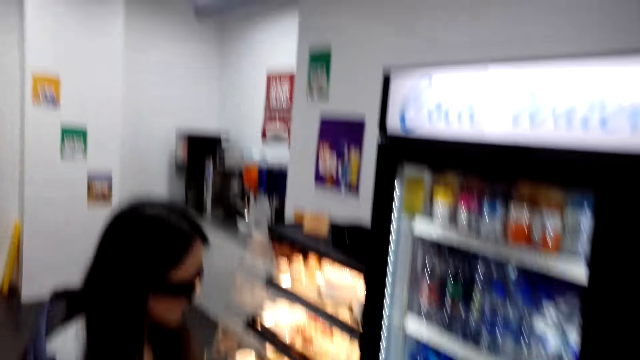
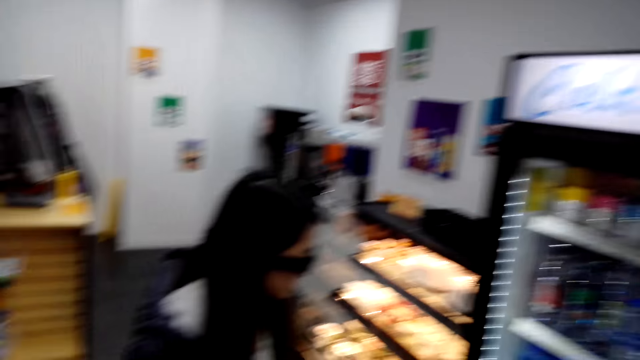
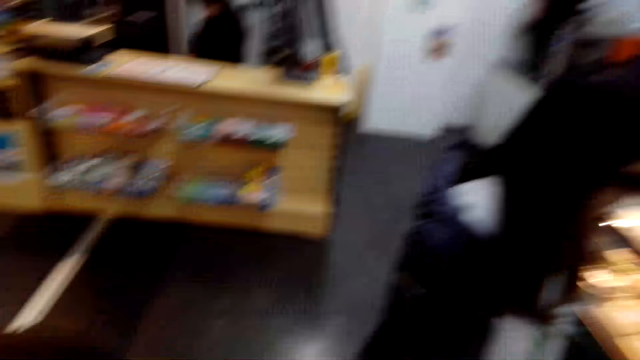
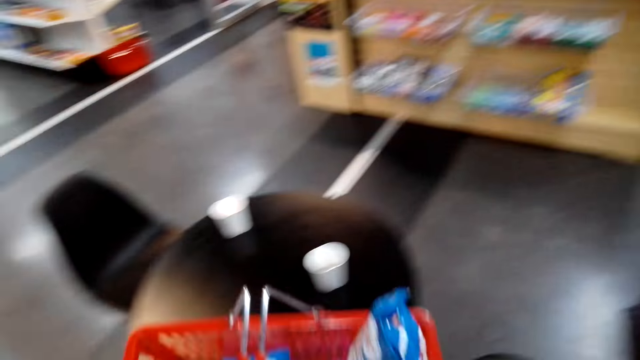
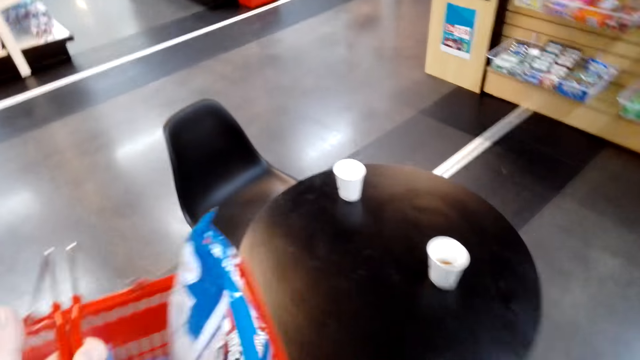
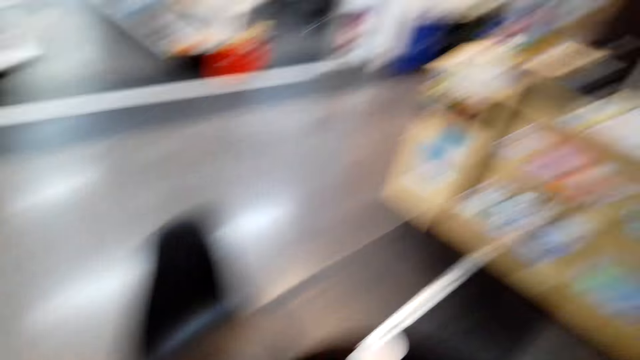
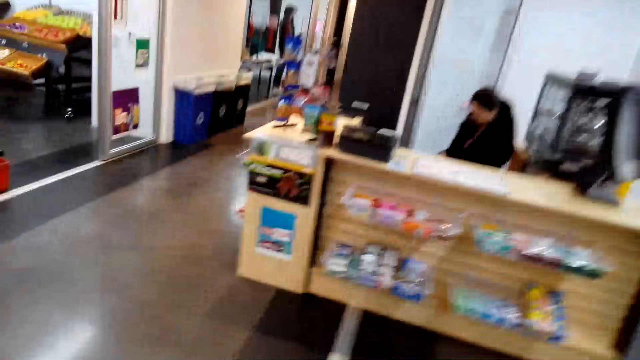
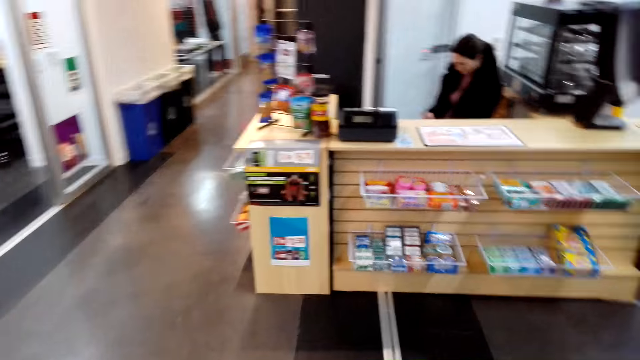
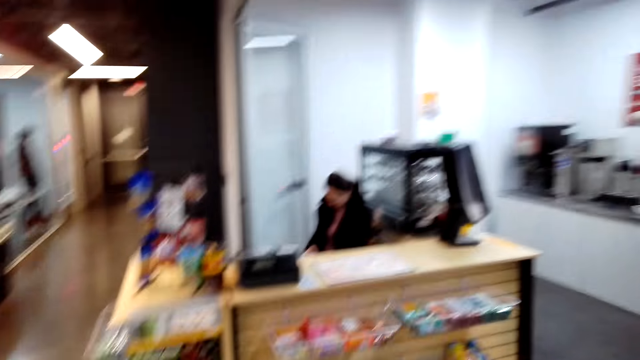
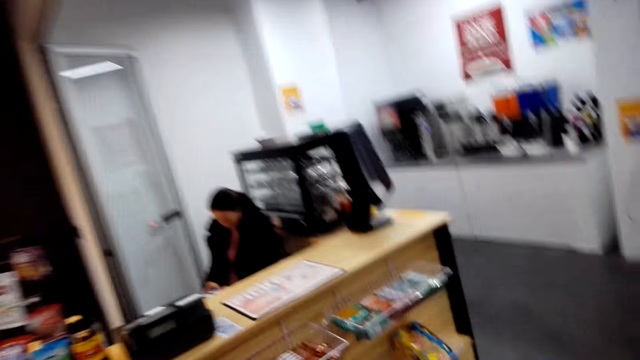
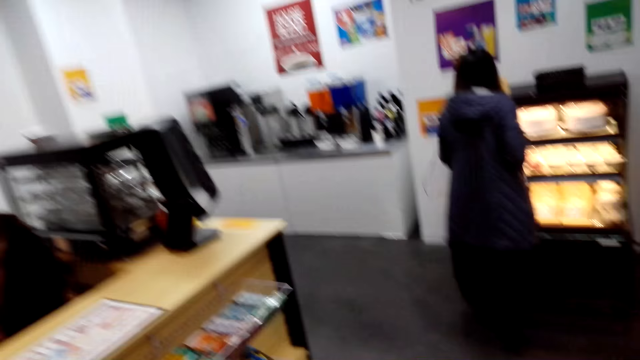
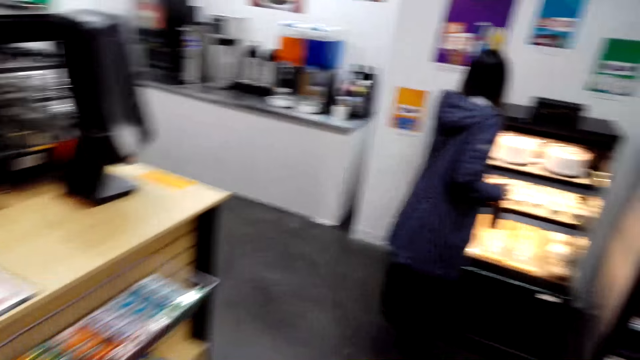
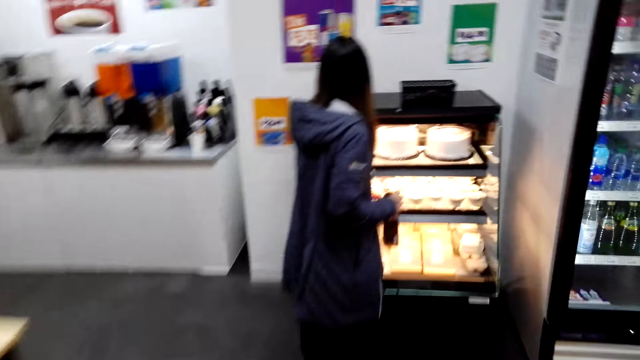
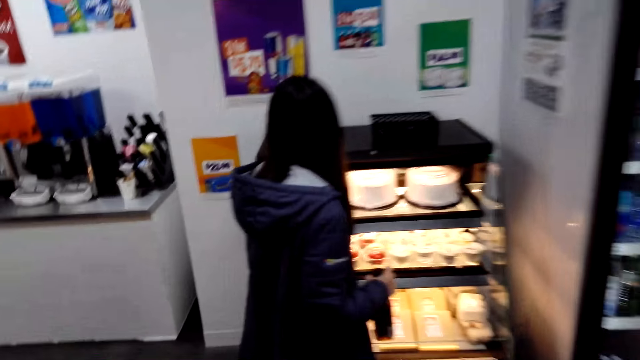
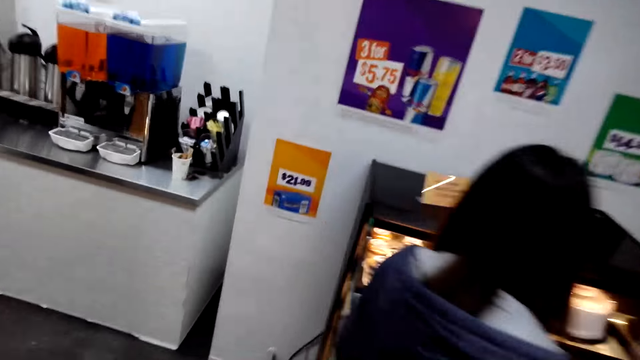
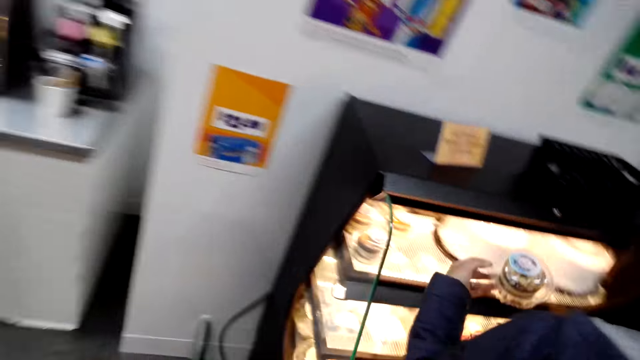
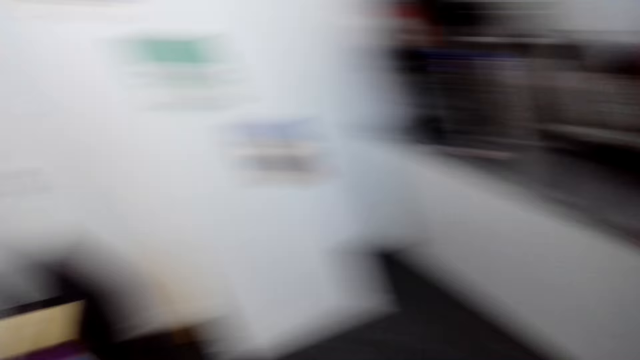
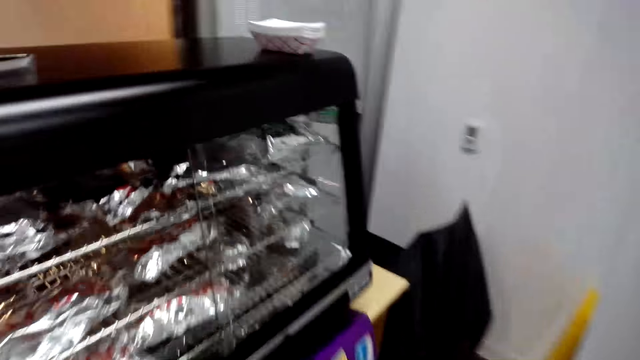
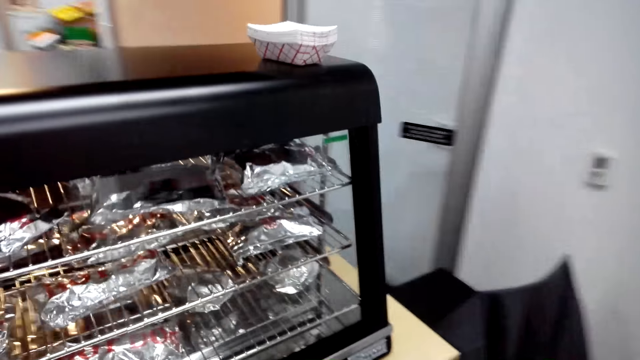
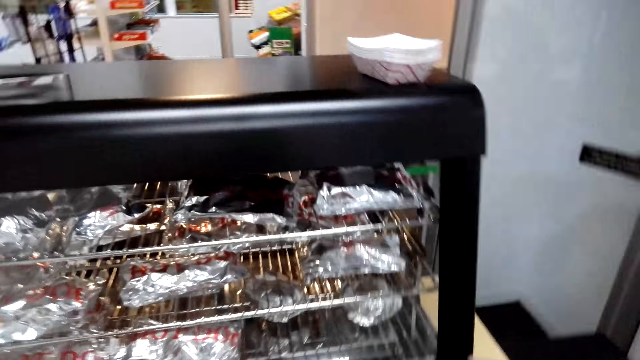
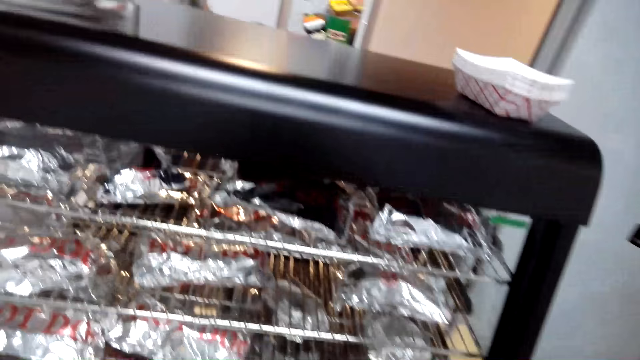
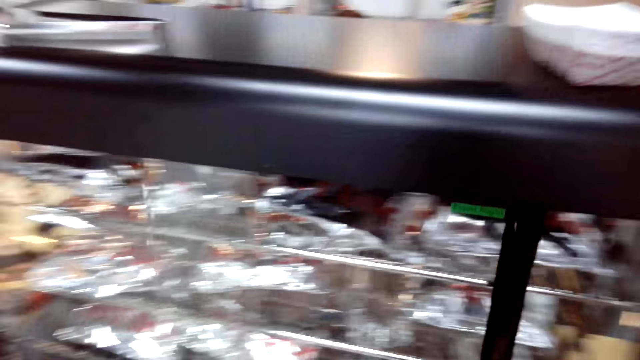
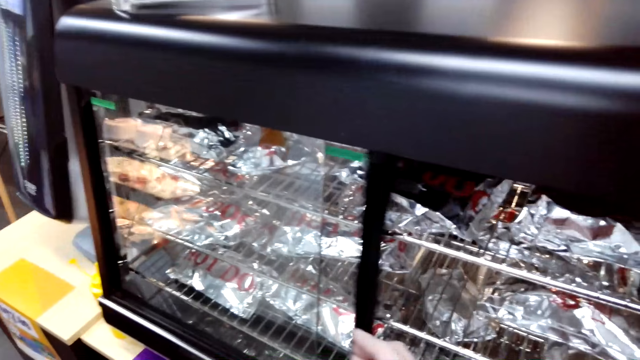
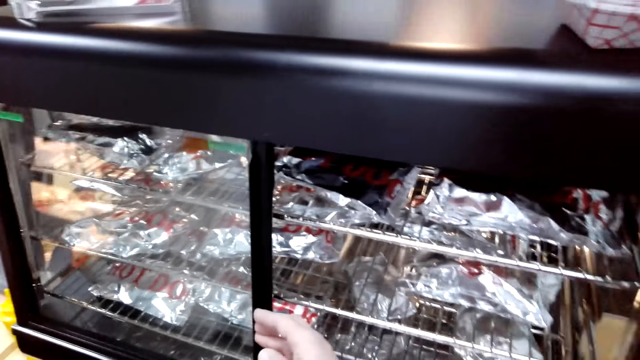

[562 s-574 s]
The camera wearer carries a shopping basket. They walk in a store. They speak to a lady. Another lady sits at a desk. The camera wearer walks towards the desk. The first lady stands at a cake display desk. The camera wearer walks to the first lady. The first lady touches the display desk. The camera wearer walks past the first lady. They open the oven door.

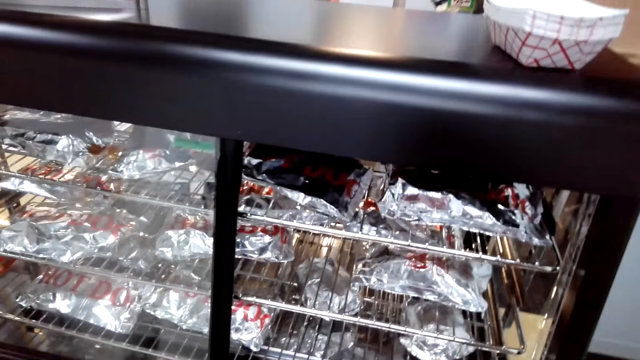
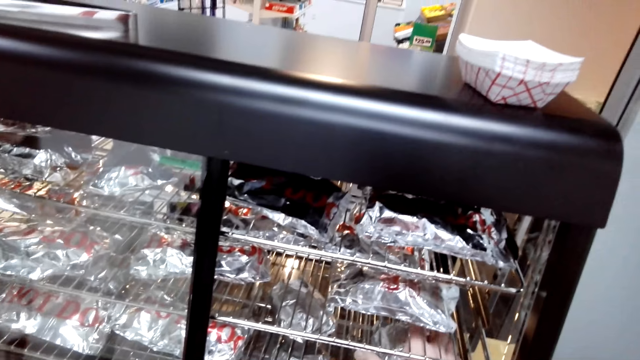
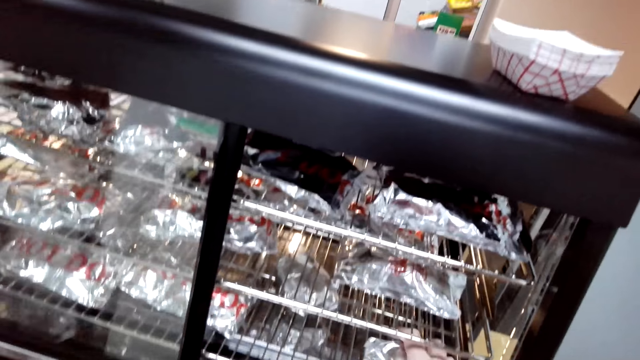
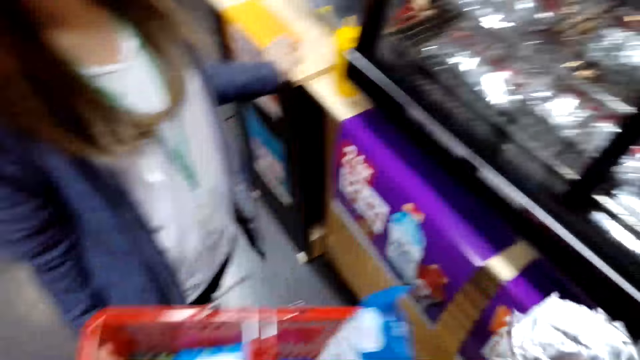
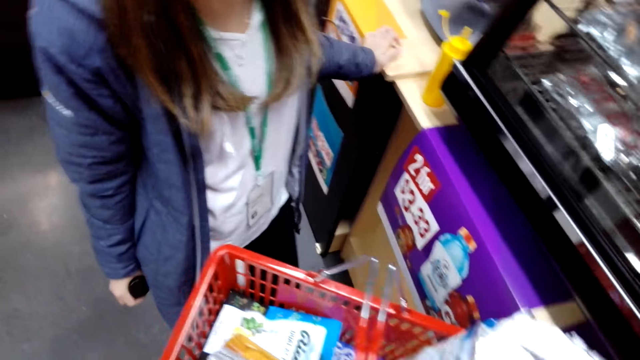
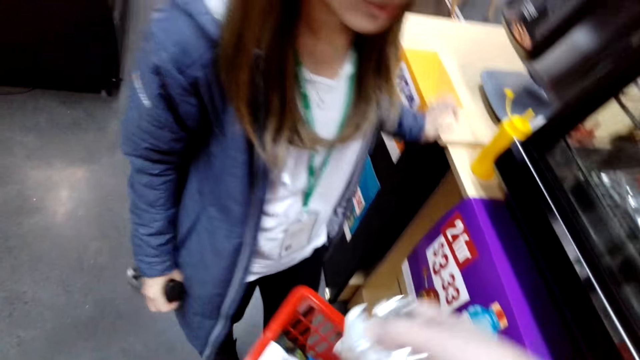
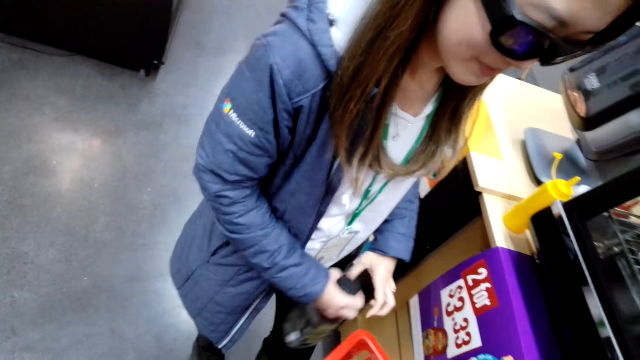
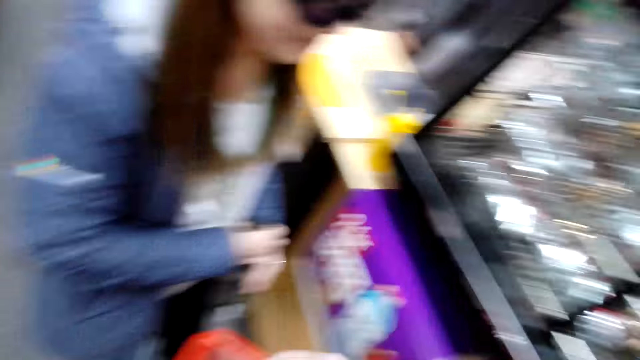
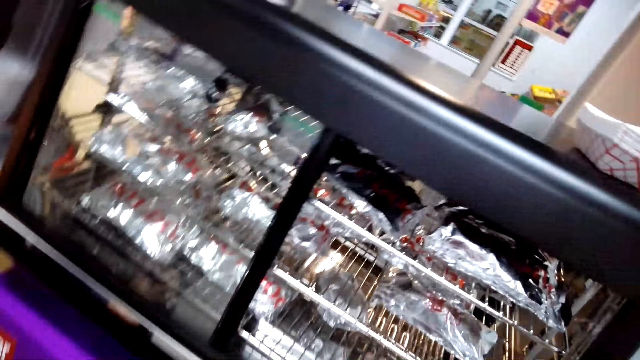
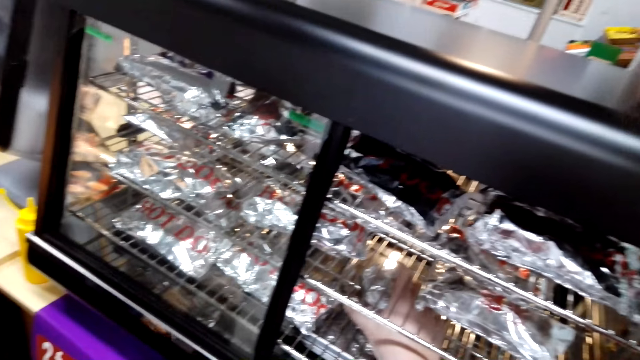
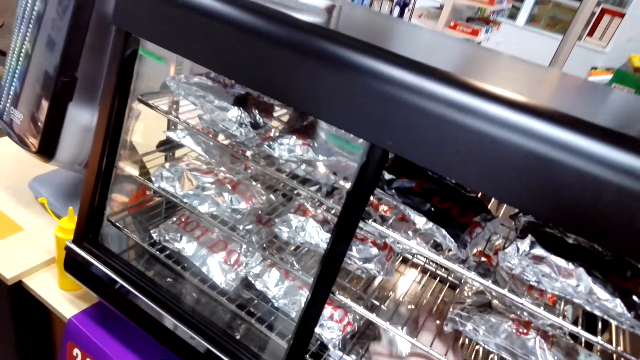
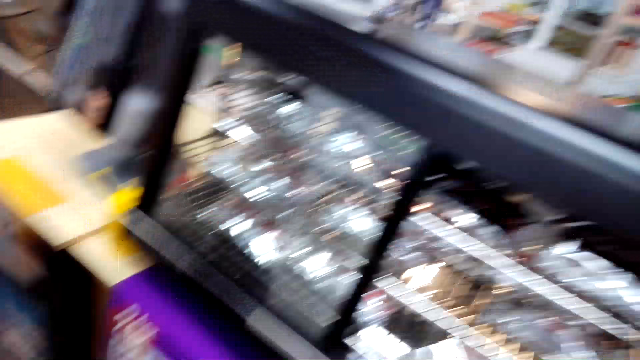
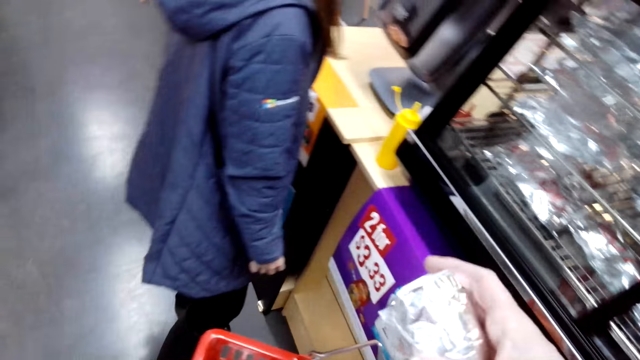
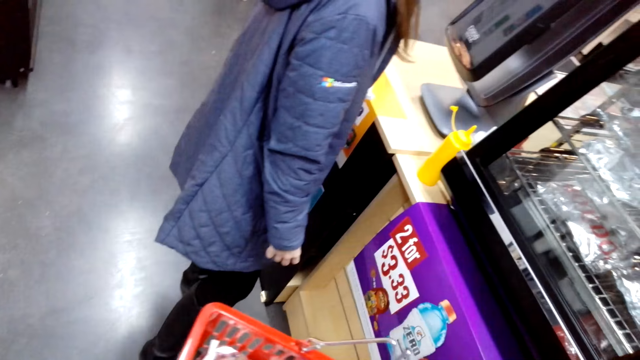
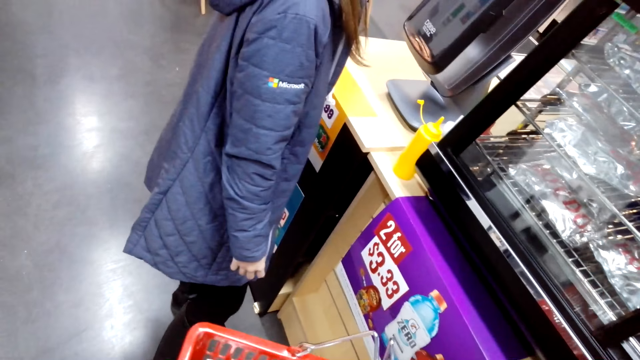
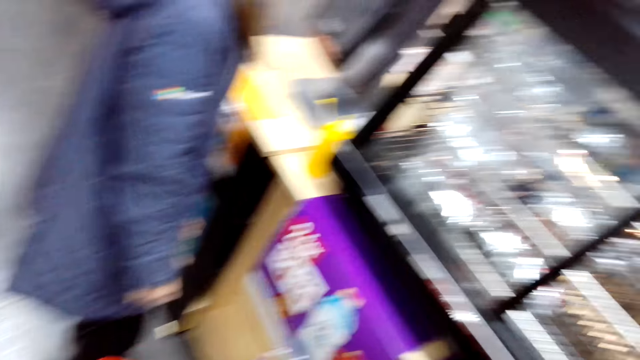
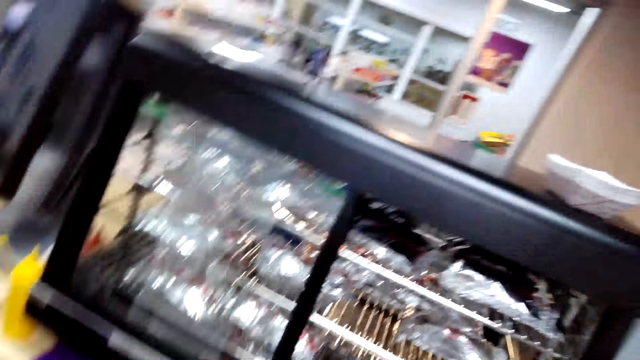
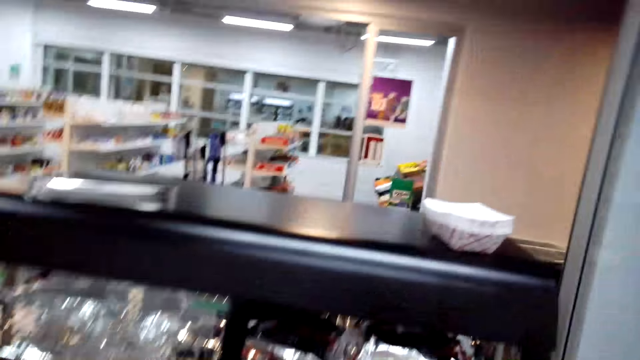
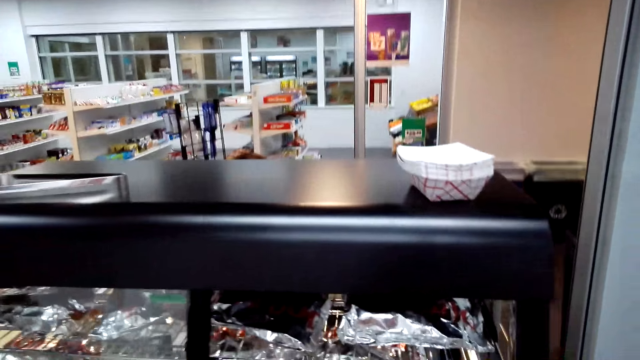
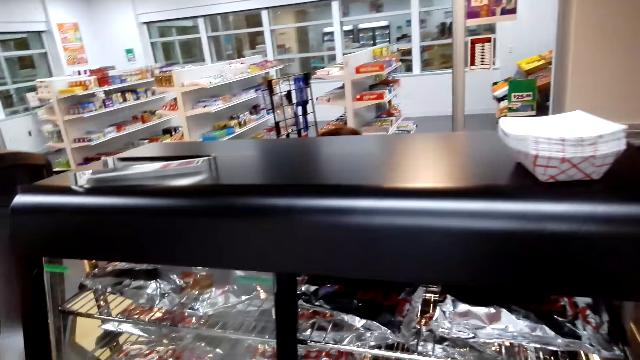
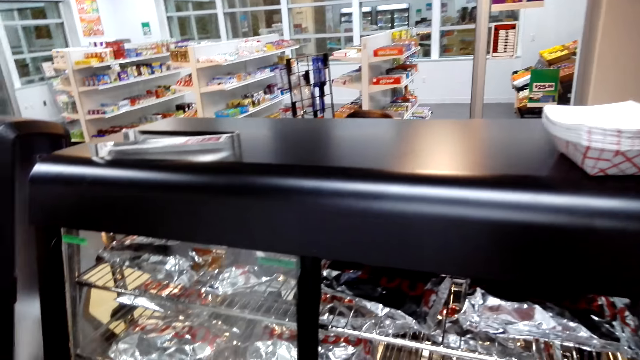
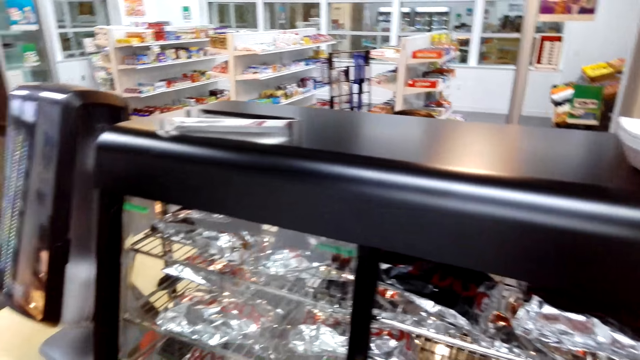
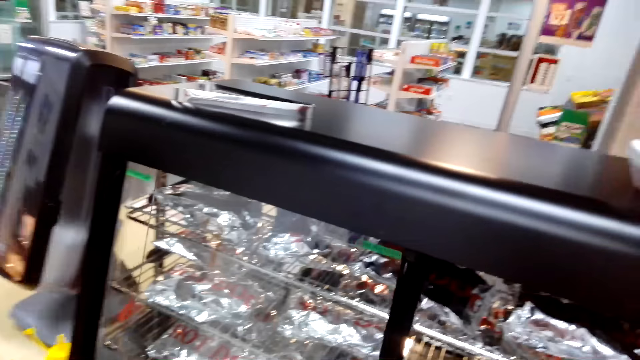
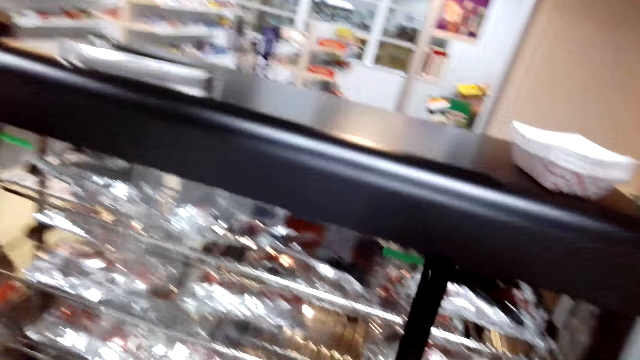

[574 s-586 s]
The camera wearer picks up sandwiches from the oven or display grill. They speak to a lady. The lady carries a bottle in hand. The lady stands in front of the camera wearer. The camera wearer takes something from the grill. They put something in the basket. They speak to the lady. The lady speaks to the camera wearer. The camera wearer closes the oven door.
